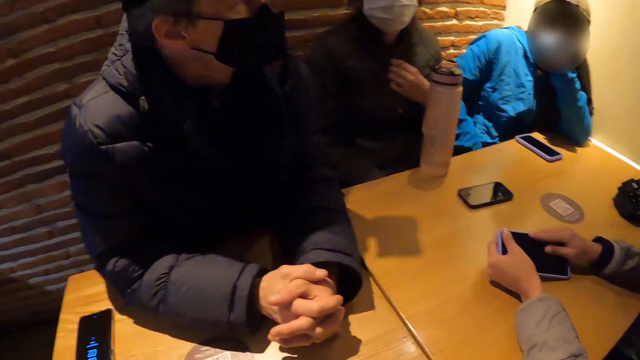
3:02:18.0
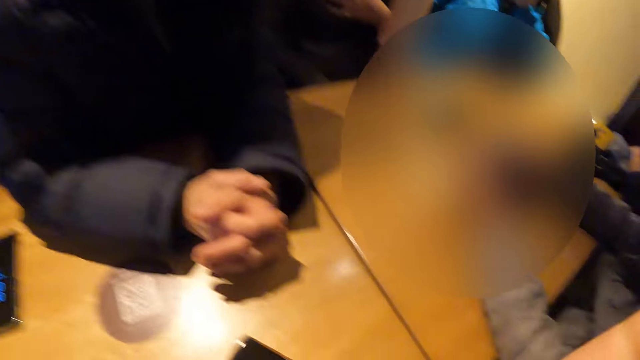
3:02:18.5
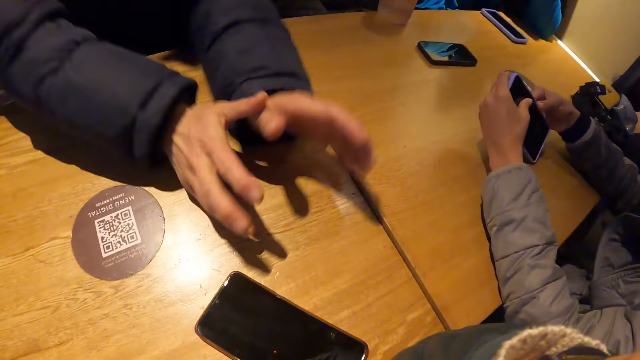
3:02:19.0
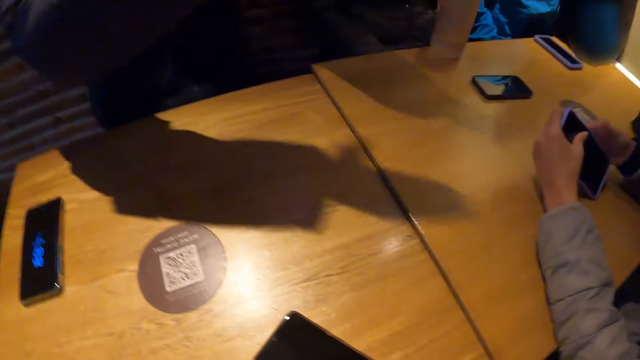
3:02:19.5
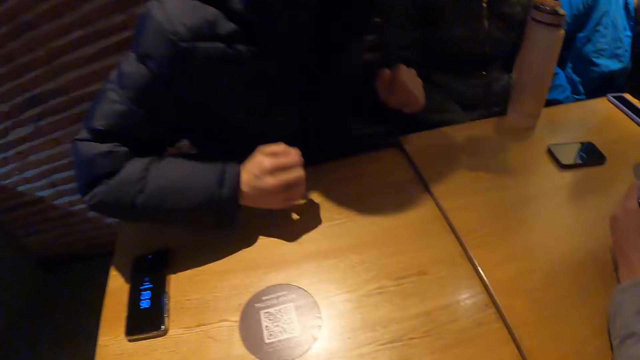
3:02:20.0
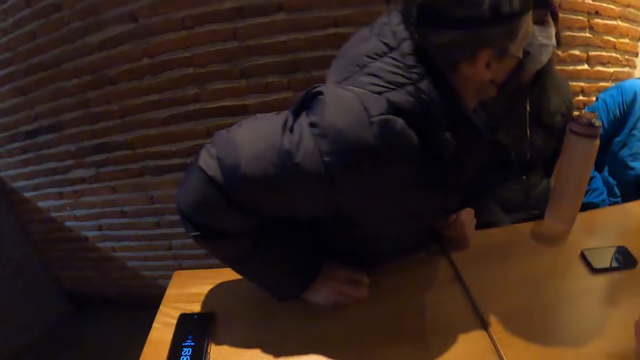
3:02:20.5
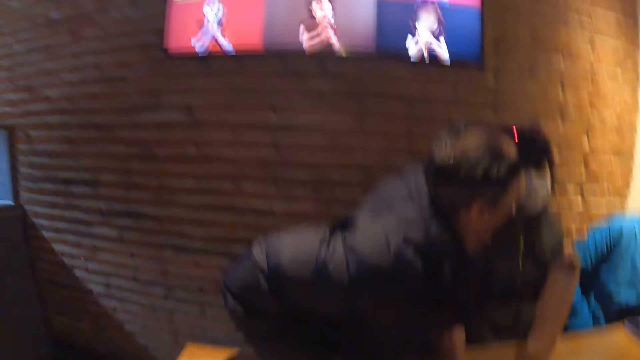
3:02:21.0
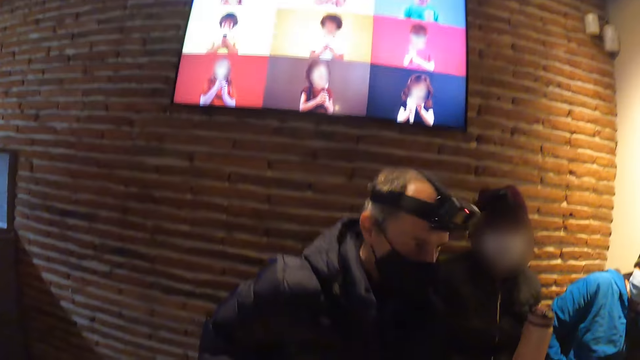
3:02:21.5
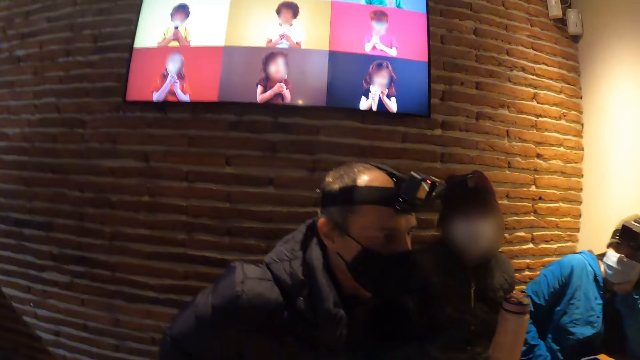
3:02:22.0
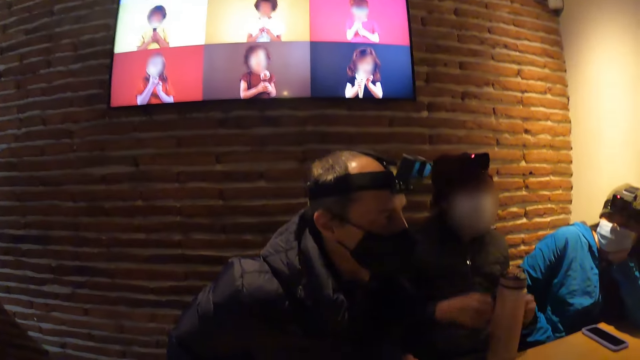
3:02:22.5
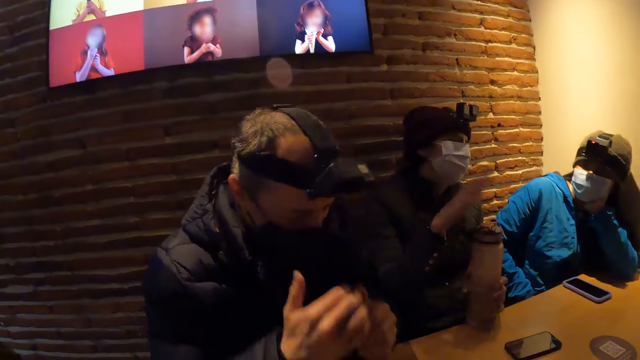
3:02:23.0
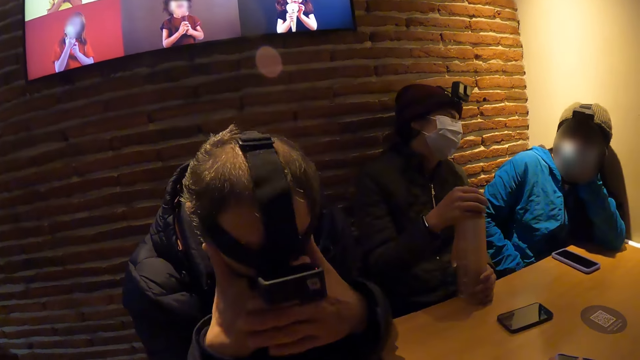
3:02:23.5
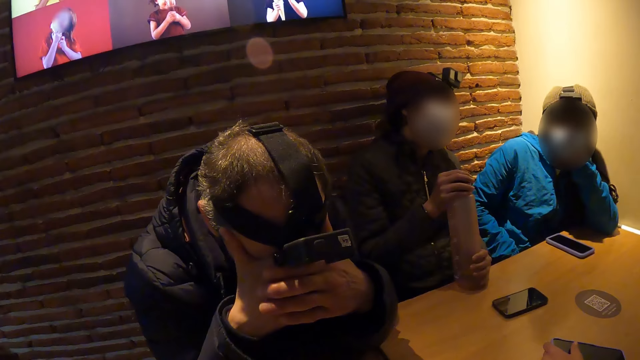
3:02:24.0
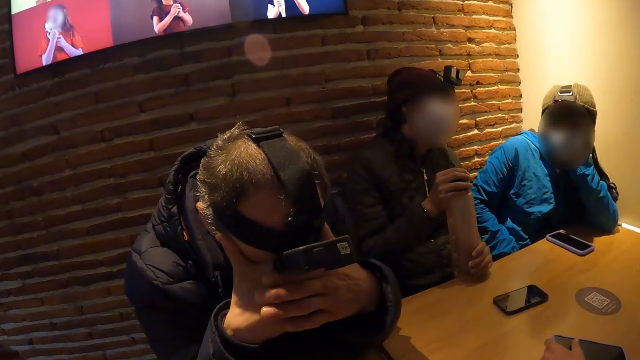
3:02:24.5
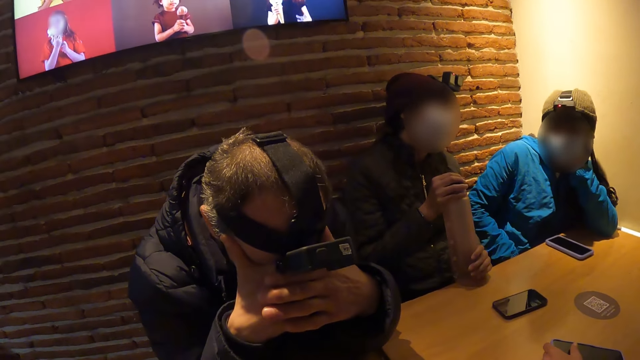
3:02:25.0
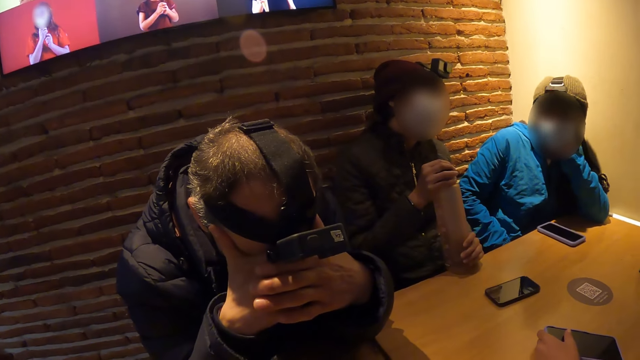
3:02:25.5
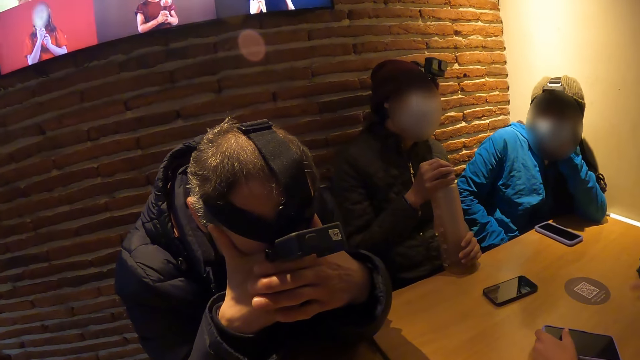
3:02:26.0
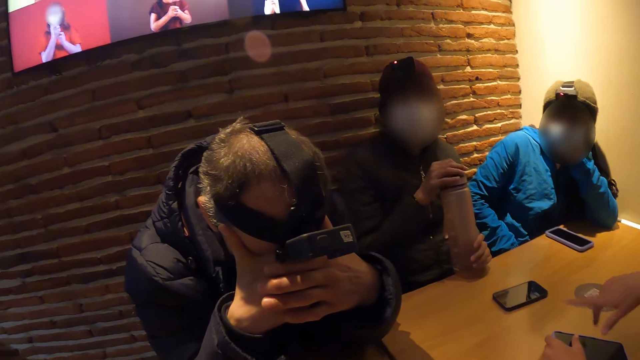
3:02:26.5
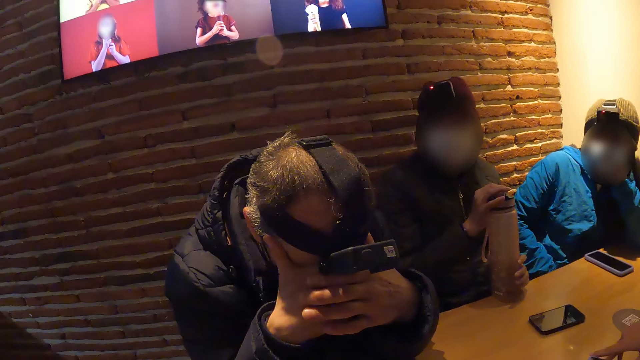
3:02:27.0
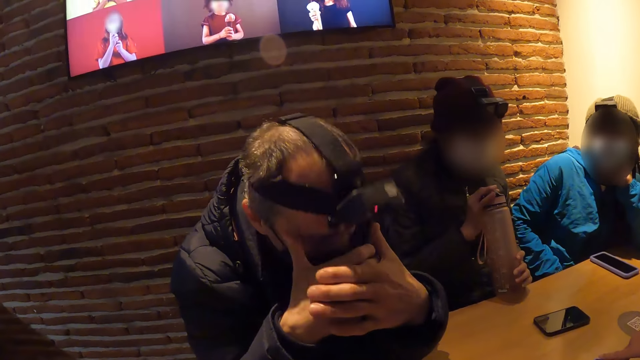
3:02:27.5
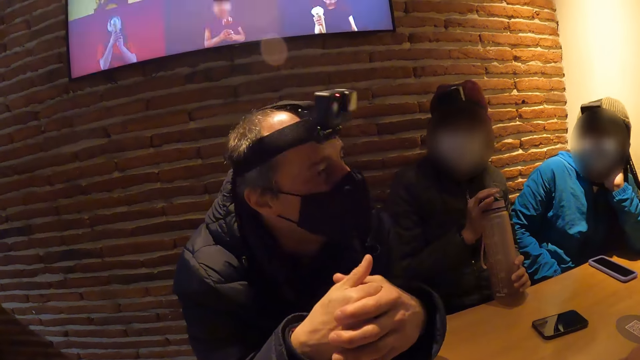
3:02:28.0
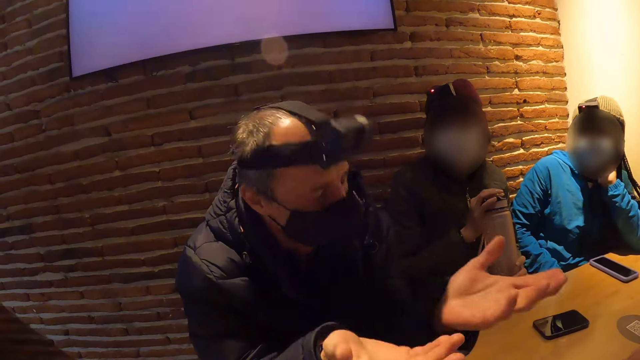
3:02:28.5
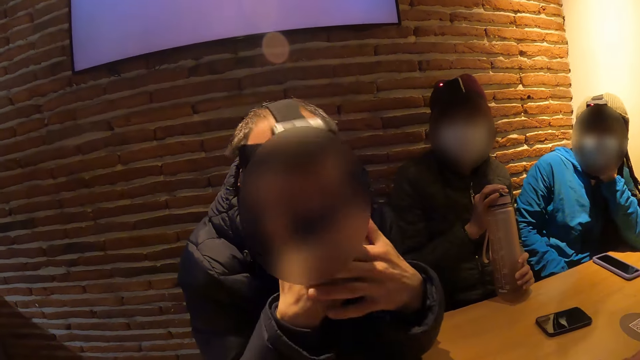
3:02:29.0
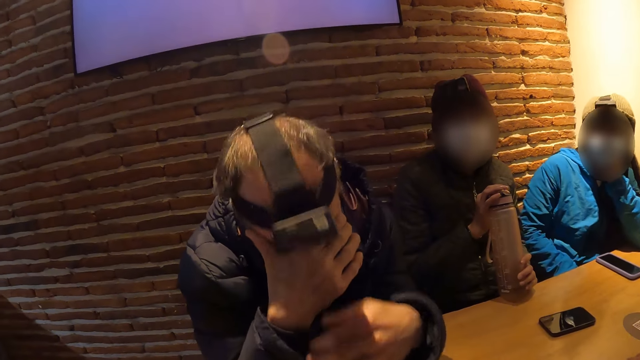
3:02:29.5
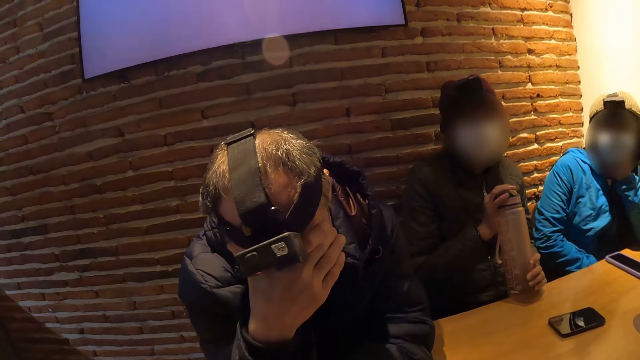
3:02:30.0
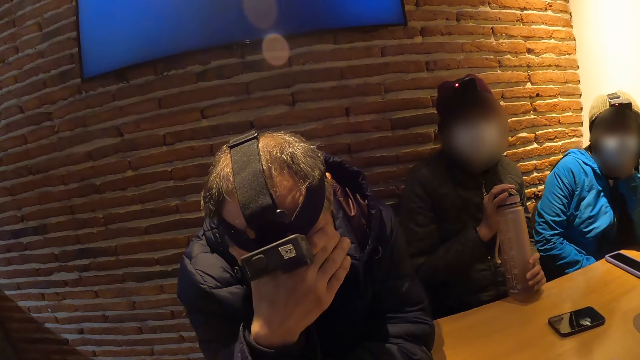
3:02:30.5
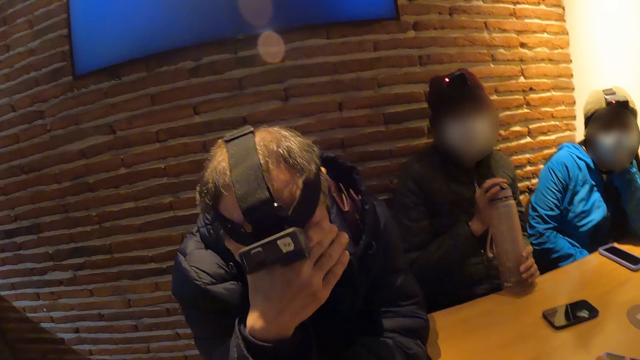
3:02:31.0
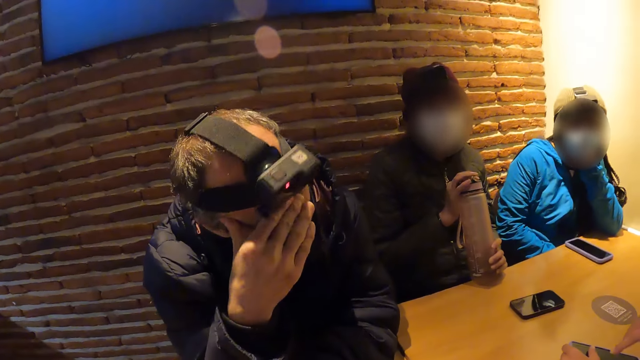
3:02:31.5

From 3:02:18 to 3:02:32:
The man removes his hands from the table and places his hands on the table. The camera wearer stares at the television. The woman holds the water bottle on the table with her left hand. The woman holds the water bottle on the table with her right hand. The man holds his face with his hands. The man removes his face from his hands on the table. The man places his face on his right hand on the table.

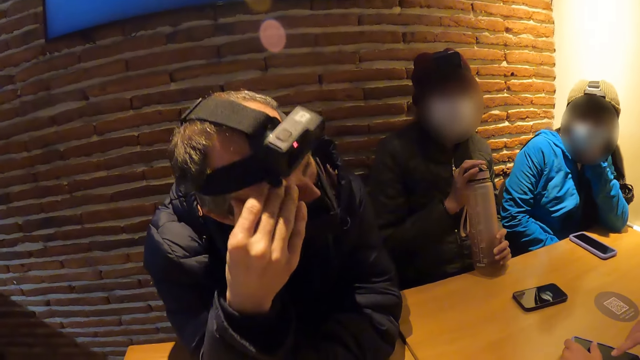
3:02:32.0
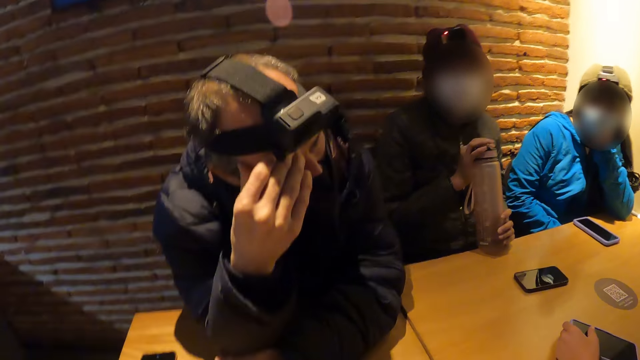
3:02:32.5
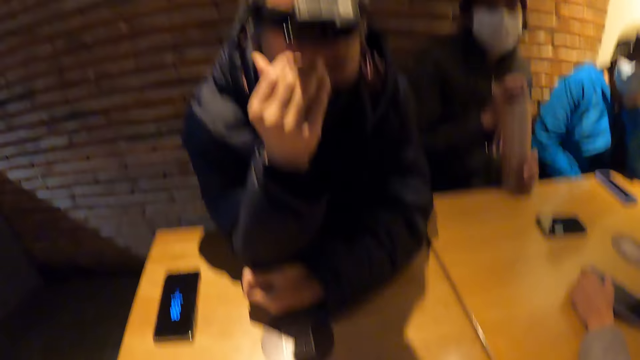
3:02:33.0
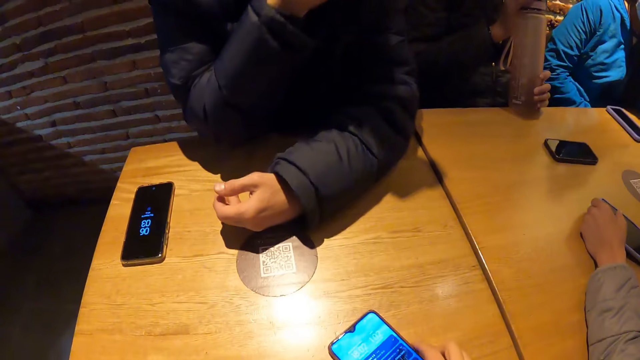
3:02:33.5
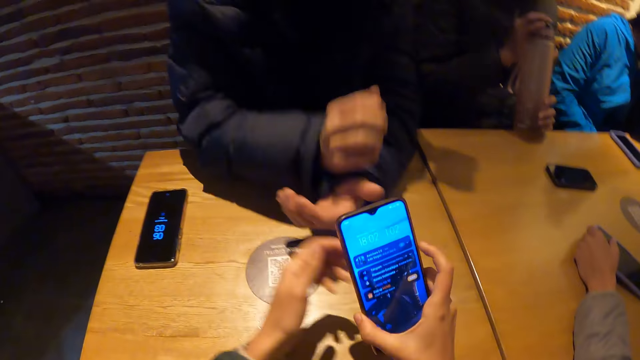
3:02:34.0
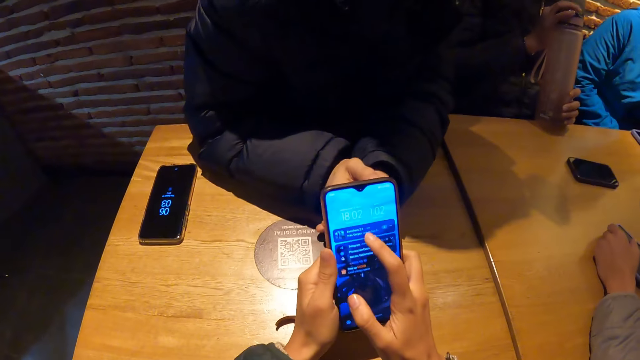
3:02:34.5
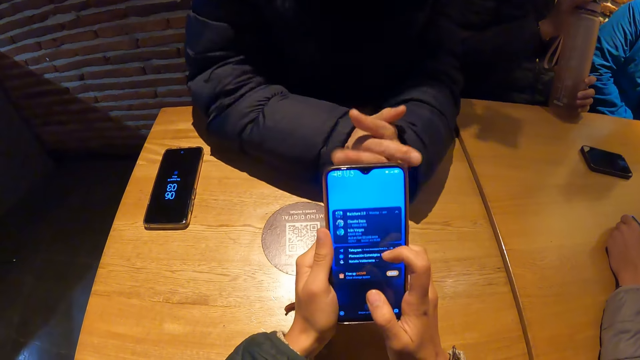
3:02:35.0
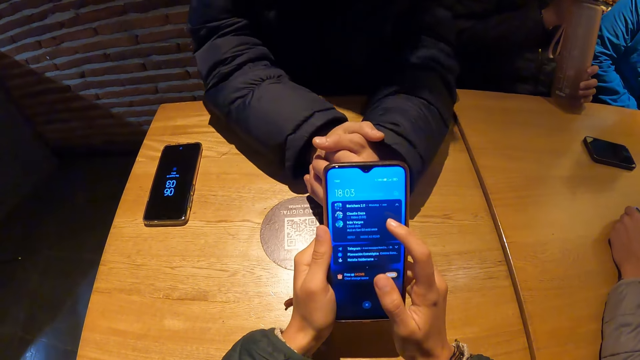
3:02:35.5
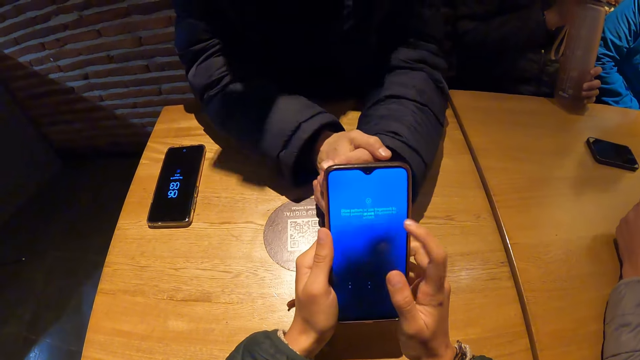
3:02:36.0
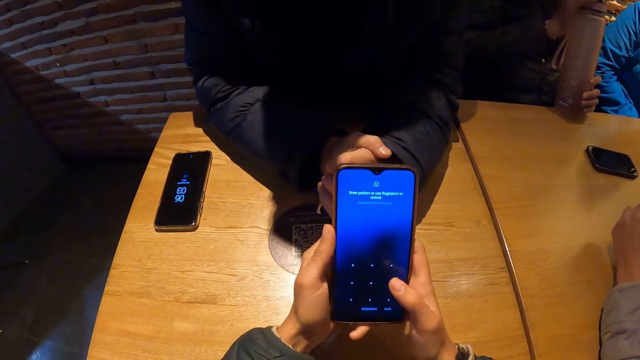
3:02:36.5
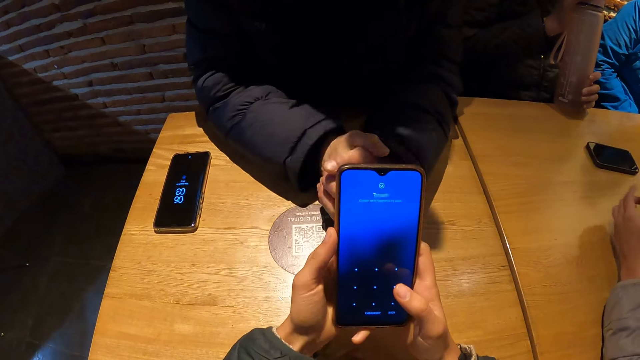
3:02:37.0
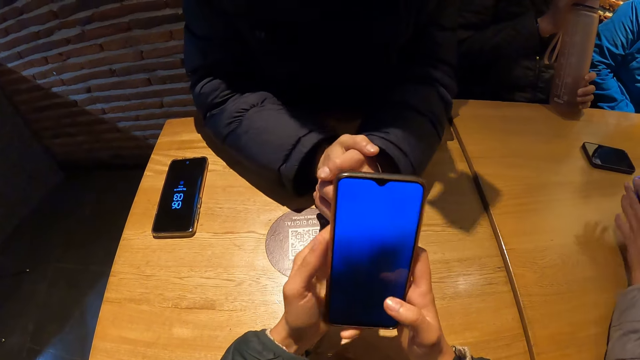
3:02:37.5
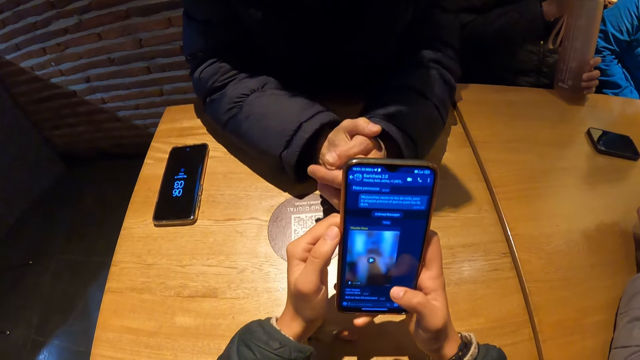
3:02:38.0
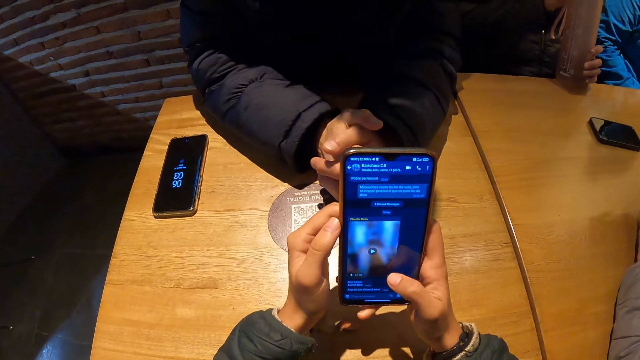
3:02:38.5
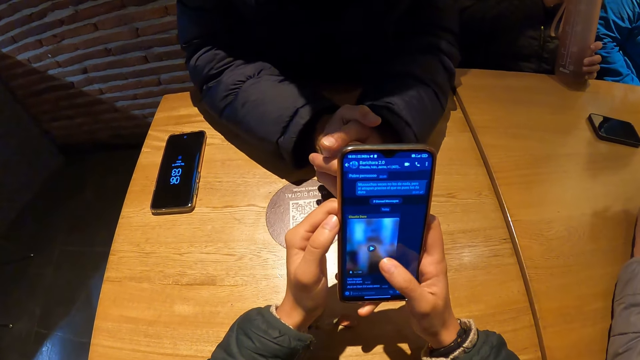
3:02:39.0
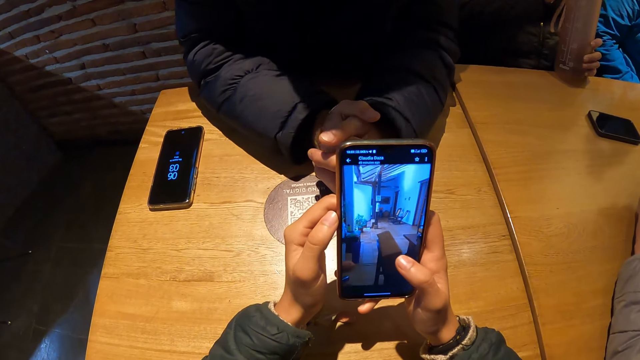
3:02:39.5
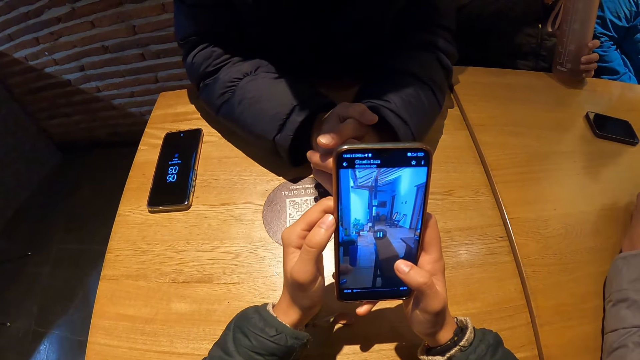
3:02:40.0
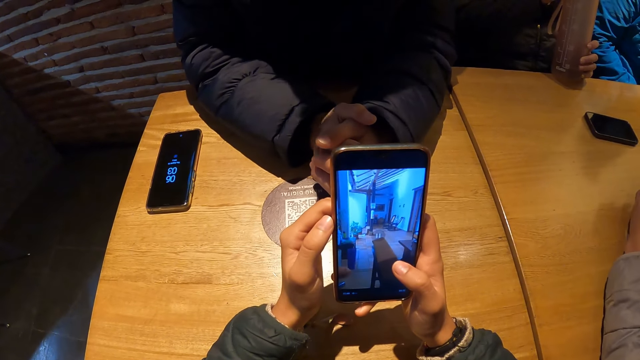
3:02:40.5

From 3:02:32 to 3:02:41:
The camera wearer stares around the room. The man removes his right hand on the table from his face. The camera wearer picks up the phone from the table with her right hand. She holds the phone with her hands. She presses the phone in her hands with her right hand. She operates the phone.
